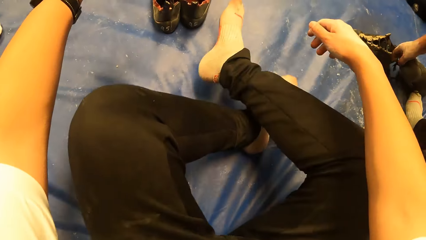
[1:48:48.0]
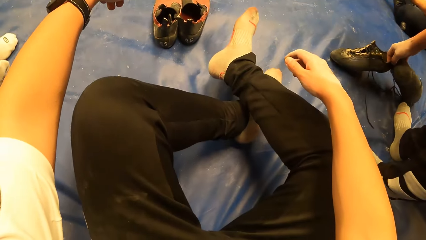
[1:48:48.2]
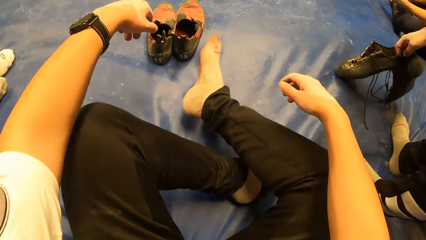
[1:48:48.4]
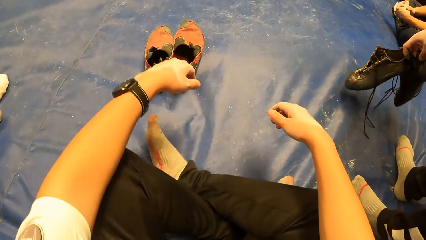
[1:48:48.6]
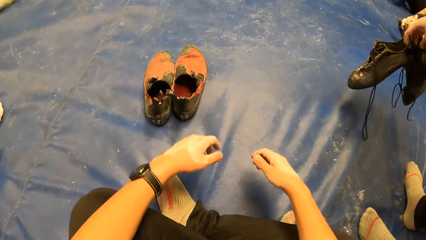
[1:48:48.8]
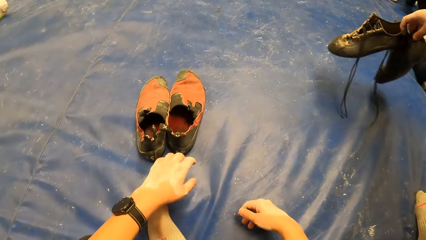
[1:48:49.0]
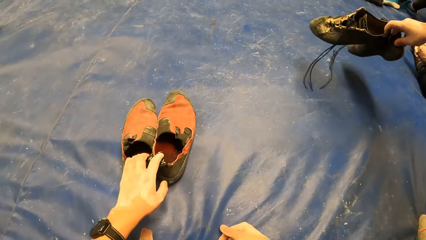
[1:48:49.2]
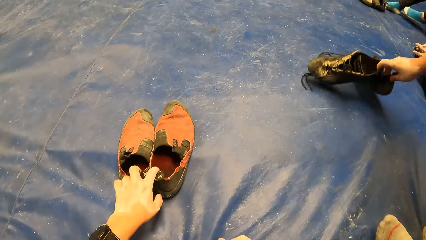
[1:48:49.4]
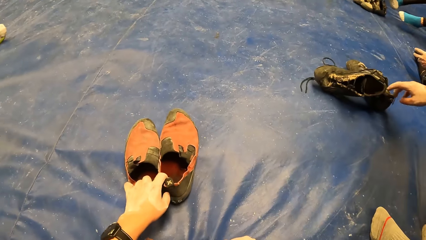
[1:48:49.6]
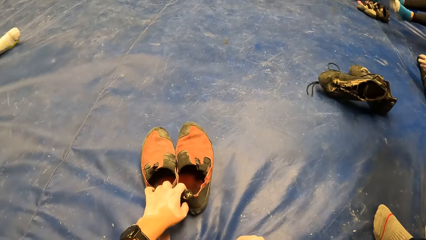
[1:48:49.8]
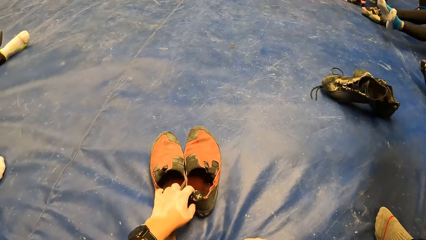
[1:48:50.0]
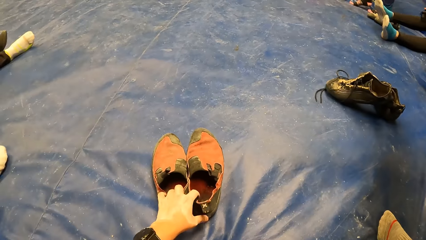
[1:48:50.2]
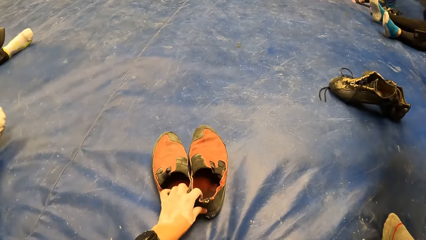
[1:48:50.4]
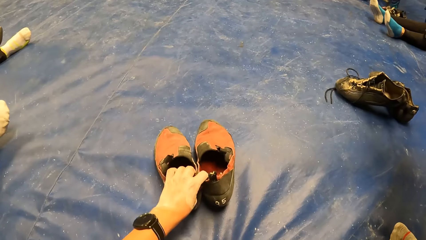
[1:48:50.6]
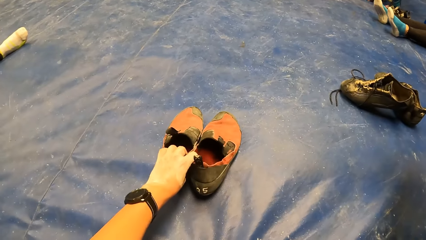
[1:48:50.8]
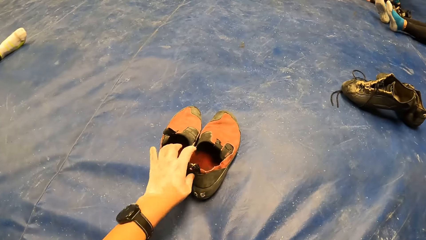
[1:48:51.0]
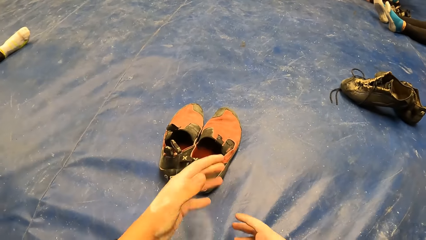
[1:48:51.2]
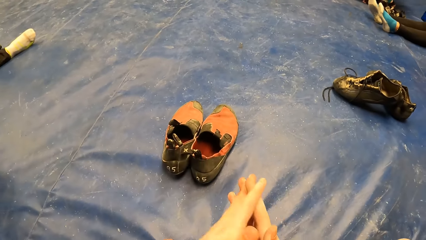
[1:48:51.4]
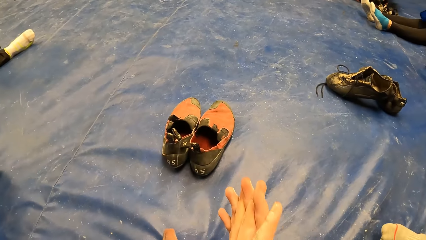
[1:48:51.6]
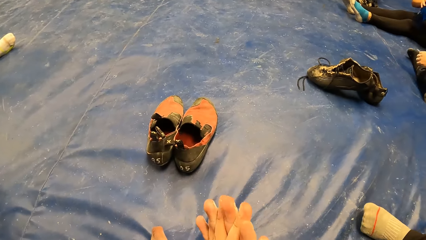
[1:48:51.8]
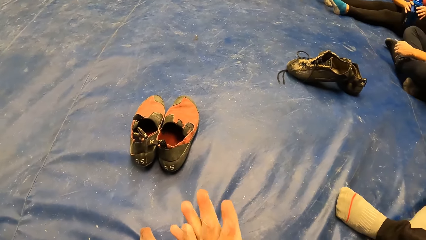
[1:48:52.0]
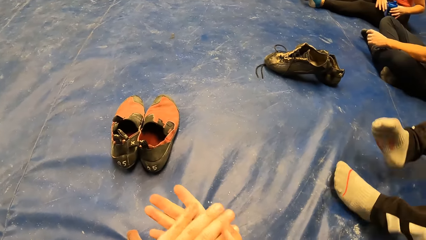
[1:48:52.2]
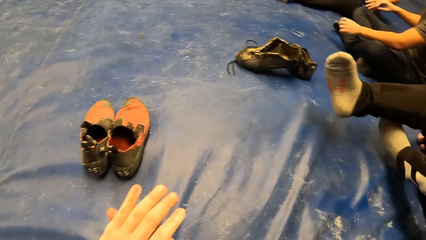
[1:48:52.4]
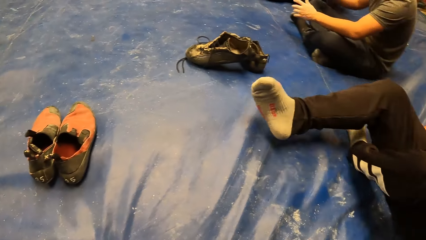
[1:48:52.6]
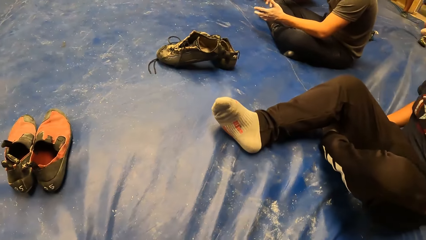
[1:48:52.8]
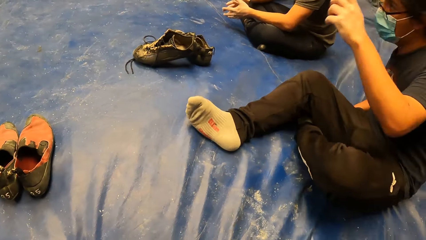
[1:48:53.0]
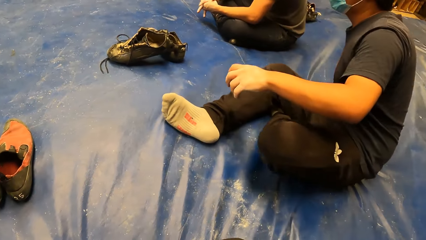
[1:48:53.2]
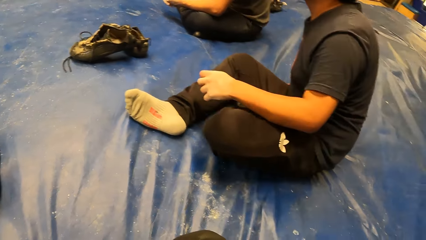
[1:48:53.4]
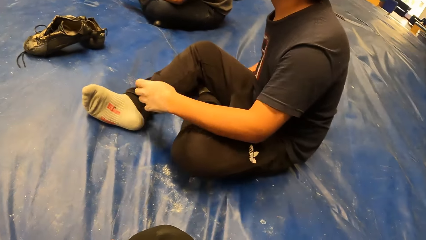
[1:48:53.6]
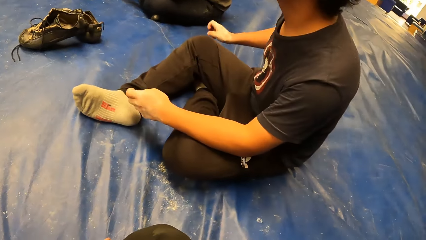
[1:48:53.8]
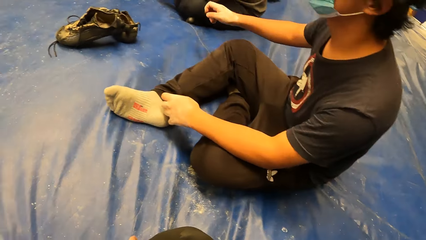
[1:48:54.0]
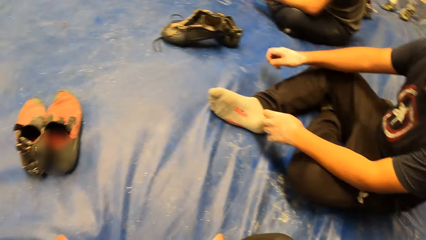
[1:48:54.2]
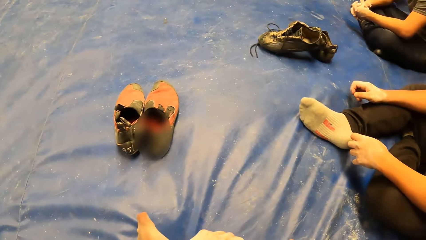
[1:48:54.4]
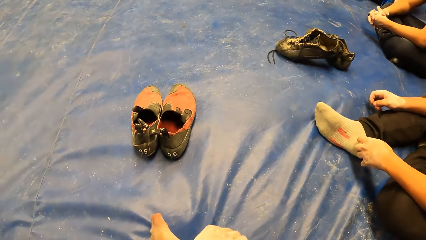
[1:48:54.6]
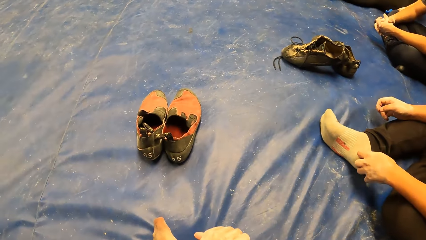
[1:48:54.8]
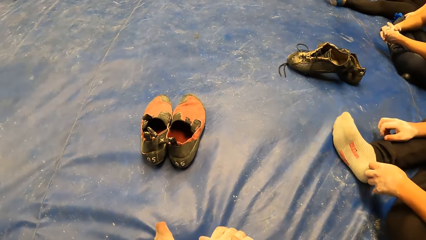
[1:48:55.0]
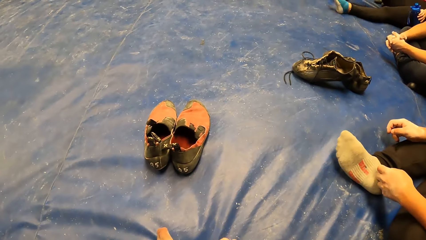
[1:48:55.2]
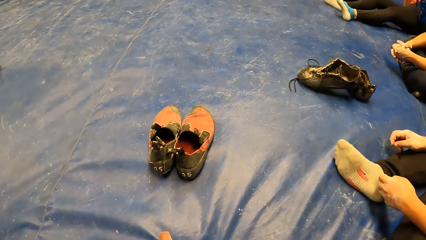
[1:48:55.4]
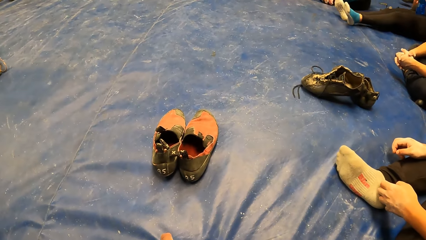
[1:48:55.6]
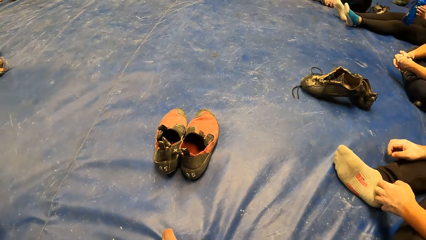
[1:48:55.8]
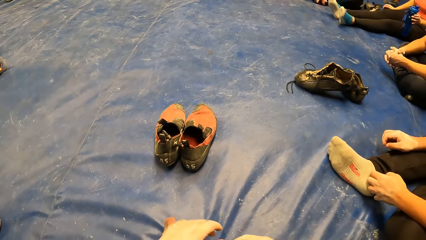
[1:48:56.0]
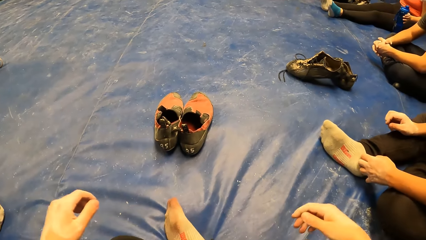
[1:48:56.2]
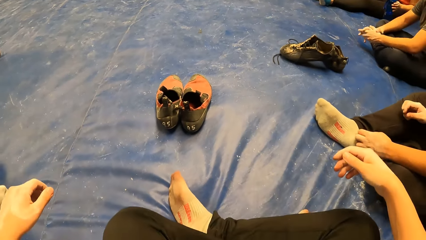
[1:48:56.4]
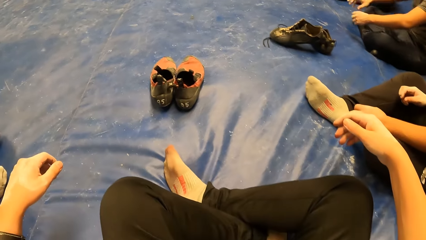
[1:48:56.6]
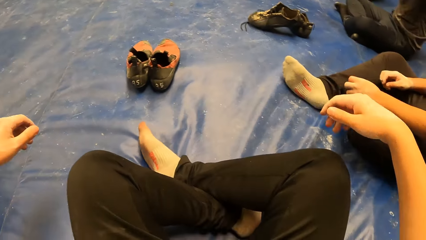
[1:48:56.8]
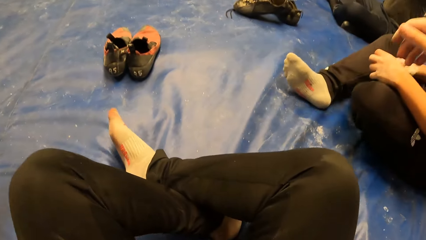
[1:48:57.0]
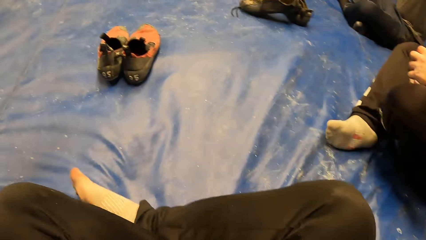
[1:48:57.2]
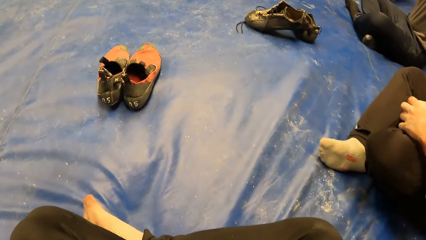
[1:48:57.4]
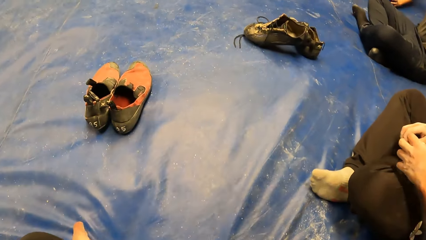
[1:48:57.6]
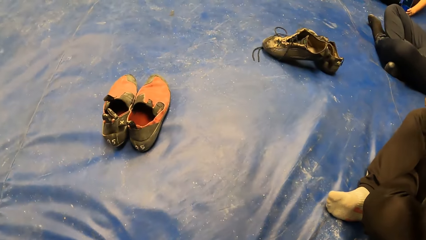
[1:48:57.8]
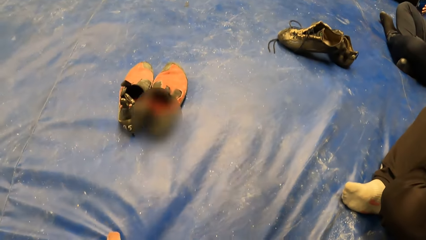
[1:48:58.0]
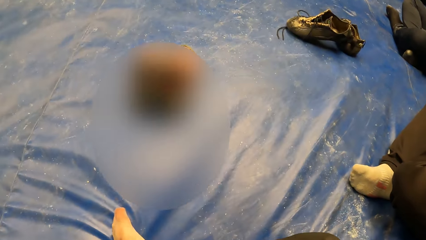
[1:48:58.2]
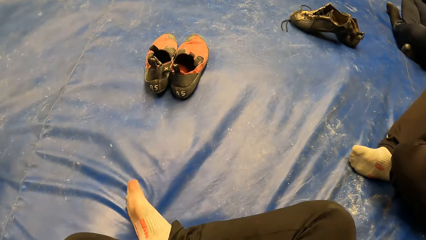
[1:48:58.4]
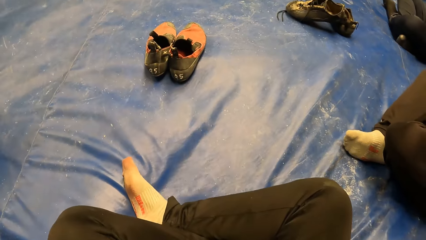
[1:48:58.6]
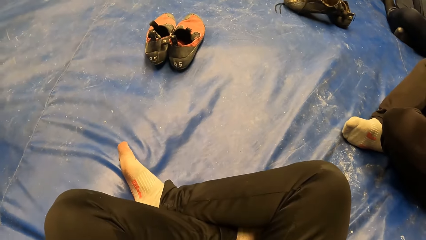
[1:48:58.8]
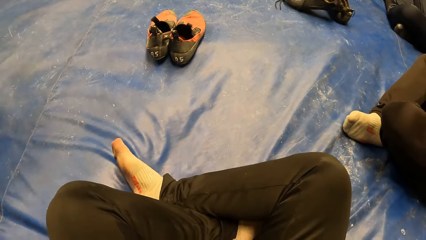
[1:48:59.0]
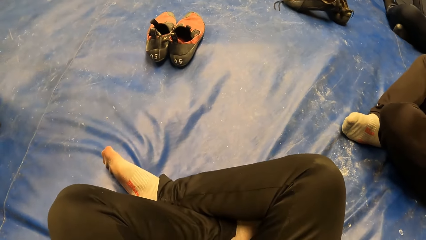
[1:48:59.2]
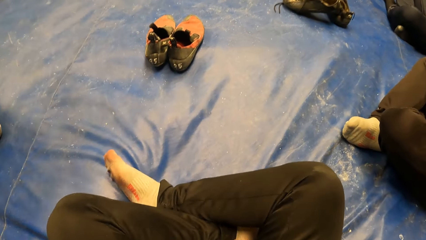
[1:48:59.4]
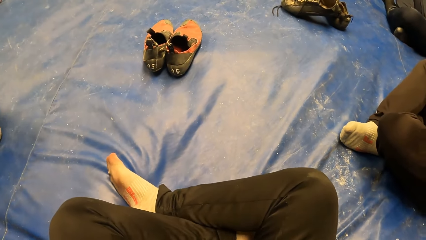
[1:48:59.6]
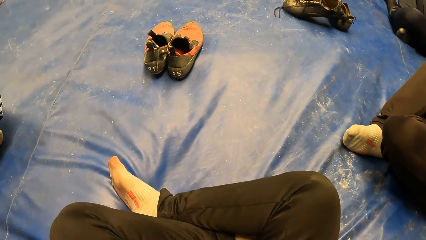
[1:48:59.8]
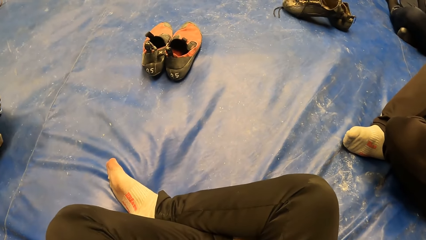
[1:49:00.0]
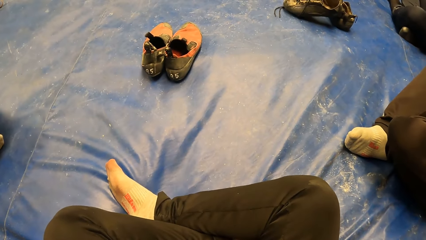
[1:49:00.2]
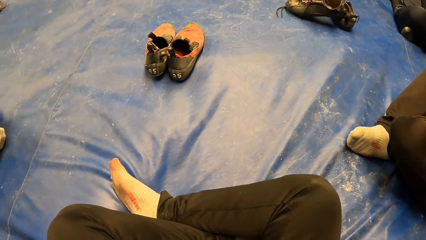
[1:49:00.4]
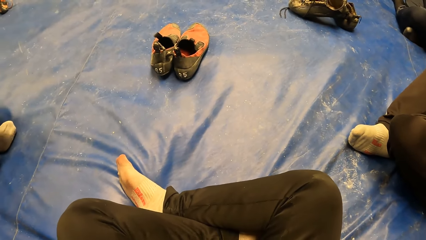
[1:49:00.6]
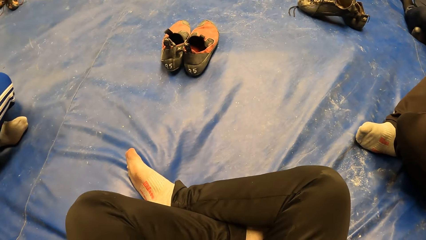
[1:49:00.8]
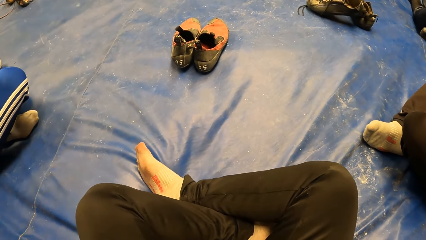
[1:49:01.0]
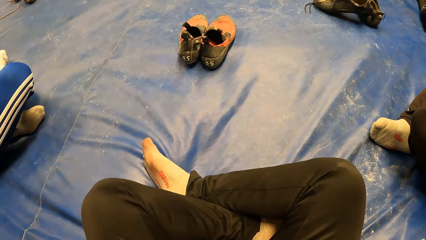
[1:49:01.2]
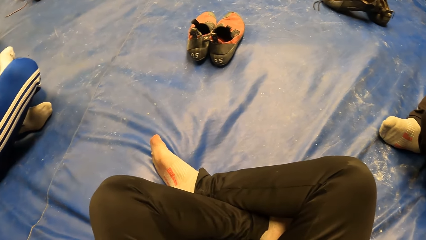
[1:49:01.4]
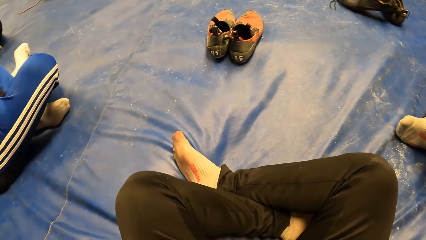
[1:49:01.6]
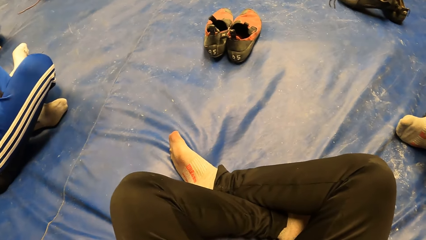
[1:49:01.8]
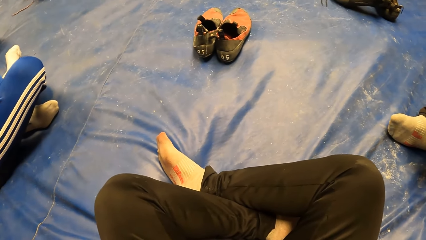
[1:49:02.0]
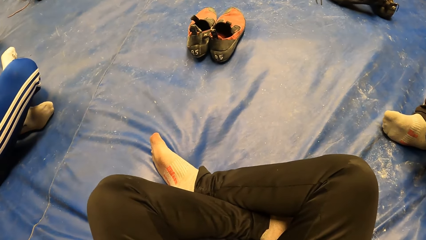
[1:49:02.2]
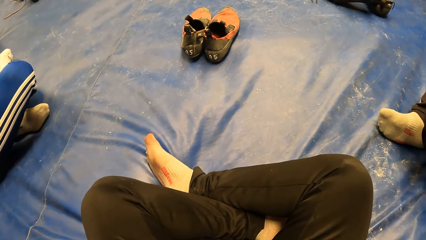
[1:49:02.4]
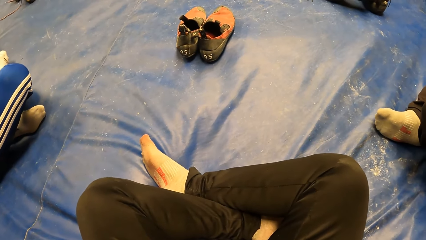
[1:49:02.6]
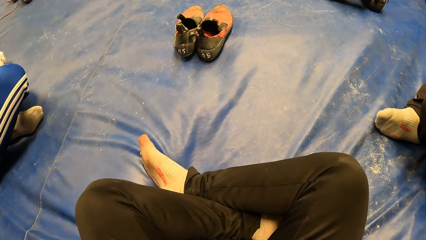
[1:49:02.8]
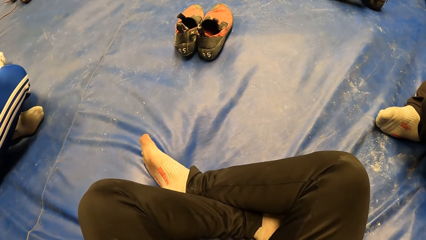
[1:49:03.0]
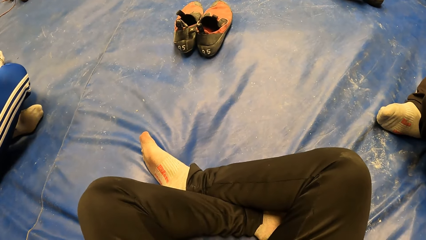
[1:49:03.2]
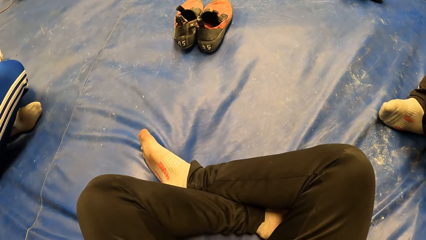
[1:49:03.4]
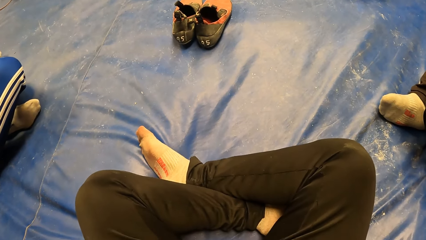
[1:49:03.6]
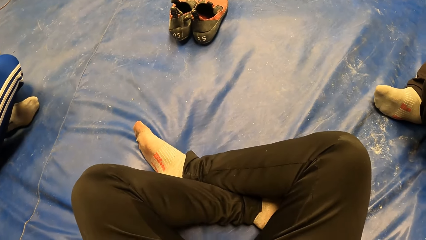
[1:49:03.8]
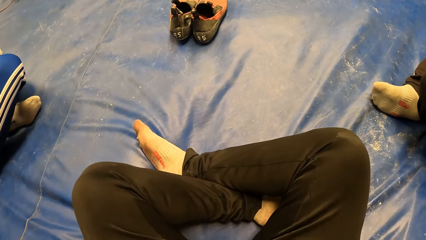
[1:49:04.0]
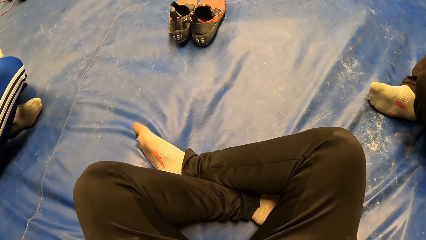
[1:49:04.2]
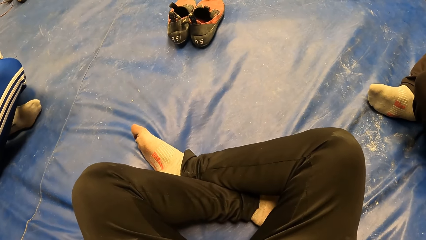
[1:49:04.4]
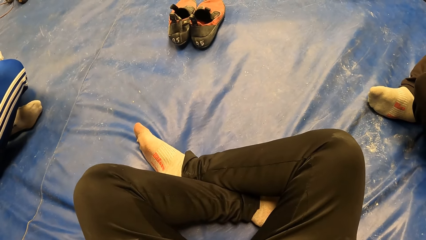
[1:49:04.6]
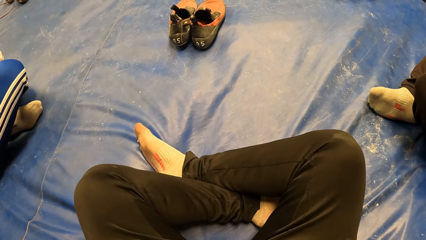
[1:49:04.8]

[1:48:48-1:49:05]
The camera wearer sits on the spongy area. A man lifts up his shoes and puts his shoes down. The camera wearer pushes his shoes forward with his left hand. He puts his hands together. The man crosses his legs.
